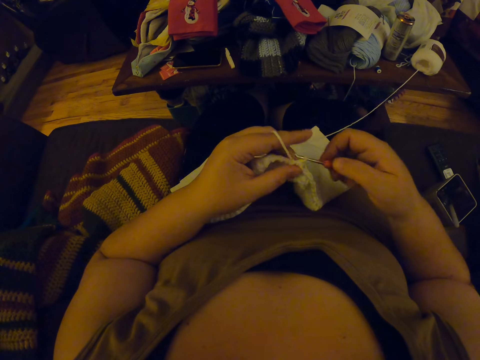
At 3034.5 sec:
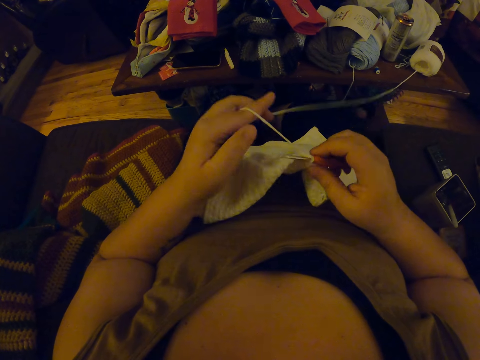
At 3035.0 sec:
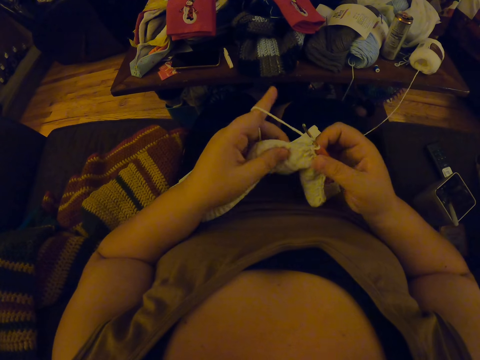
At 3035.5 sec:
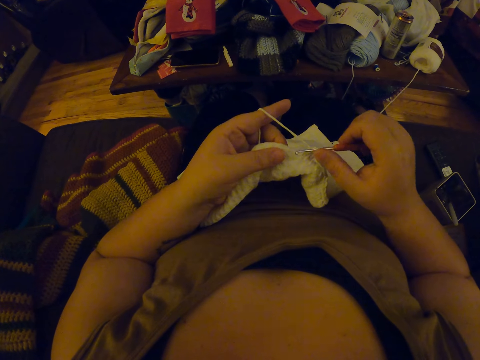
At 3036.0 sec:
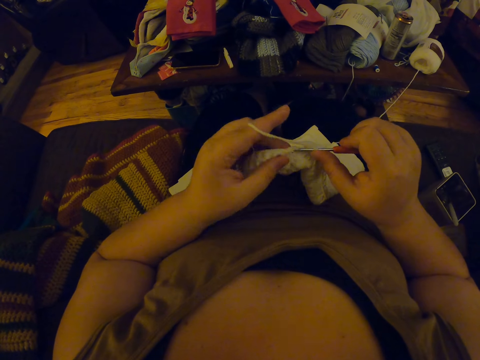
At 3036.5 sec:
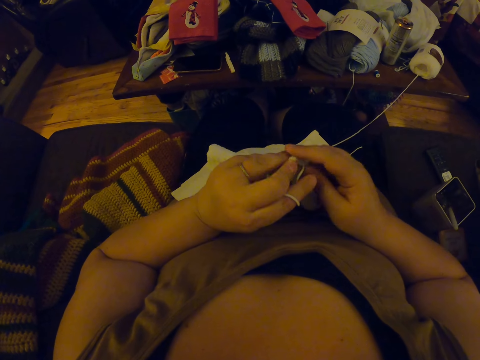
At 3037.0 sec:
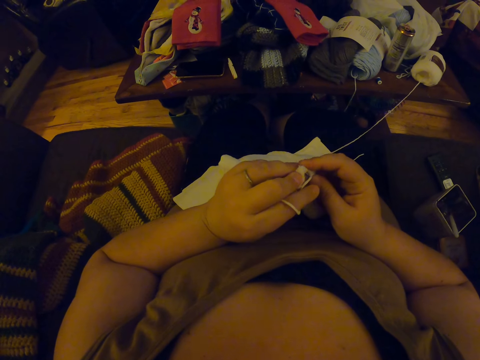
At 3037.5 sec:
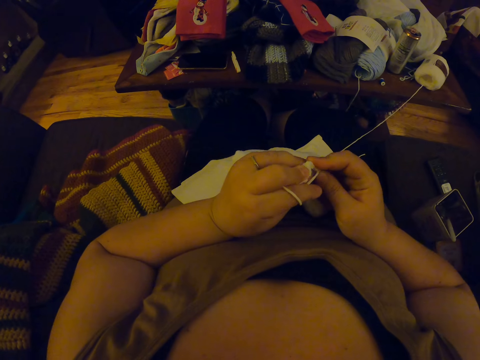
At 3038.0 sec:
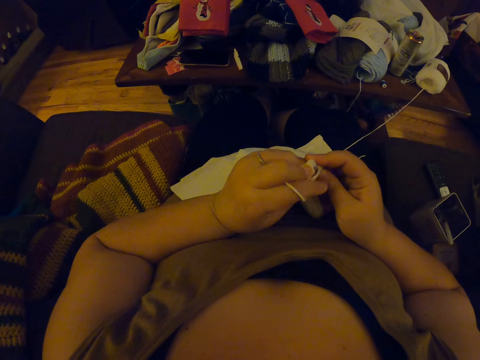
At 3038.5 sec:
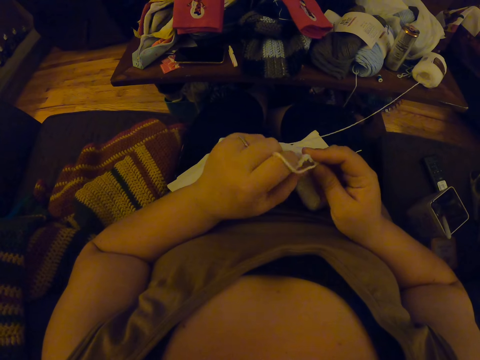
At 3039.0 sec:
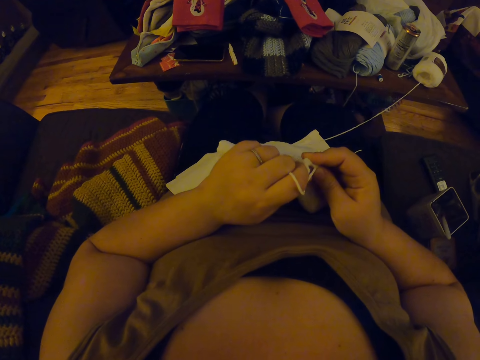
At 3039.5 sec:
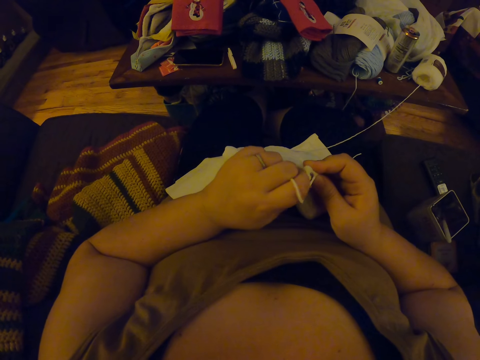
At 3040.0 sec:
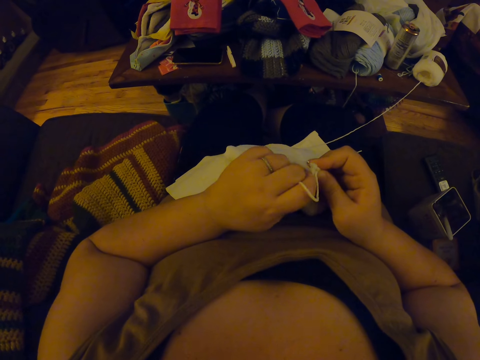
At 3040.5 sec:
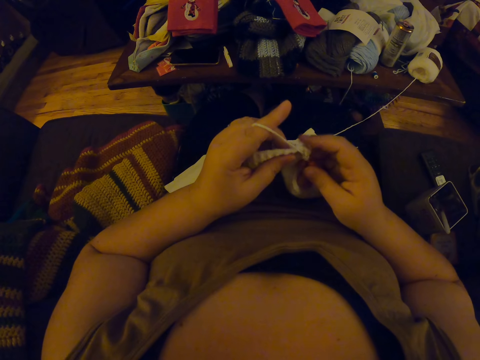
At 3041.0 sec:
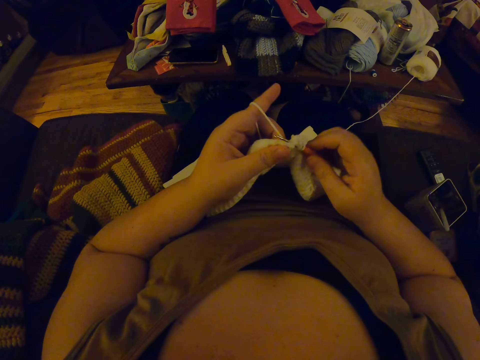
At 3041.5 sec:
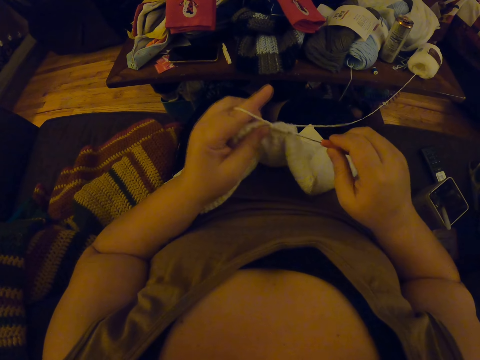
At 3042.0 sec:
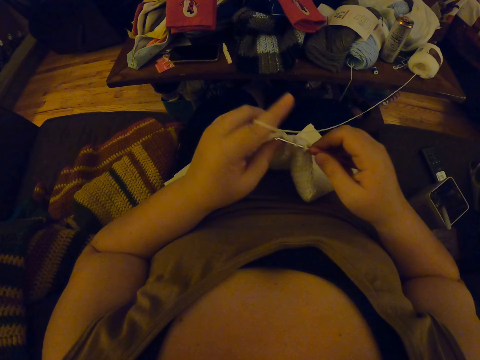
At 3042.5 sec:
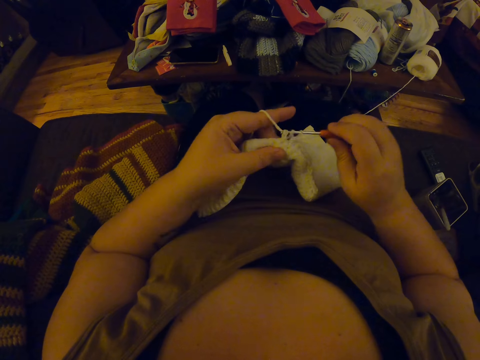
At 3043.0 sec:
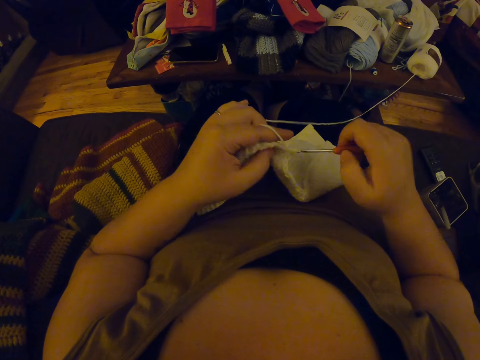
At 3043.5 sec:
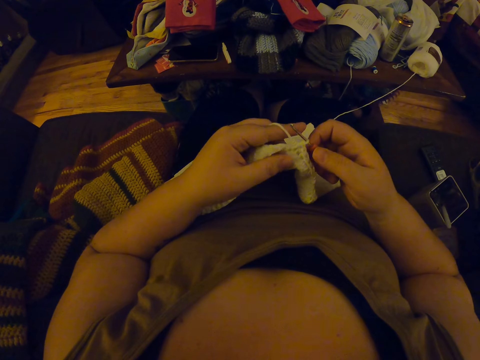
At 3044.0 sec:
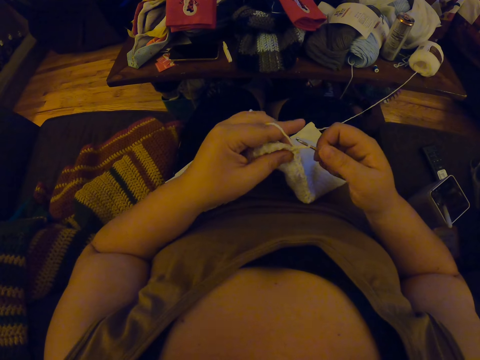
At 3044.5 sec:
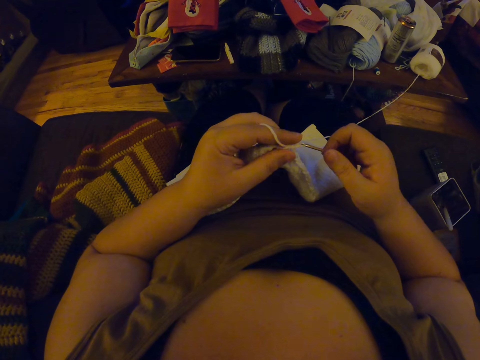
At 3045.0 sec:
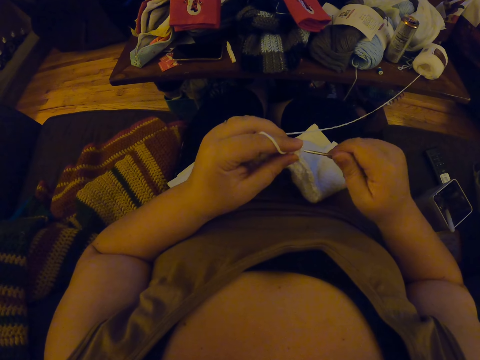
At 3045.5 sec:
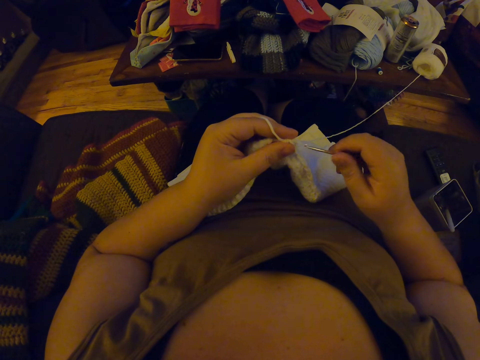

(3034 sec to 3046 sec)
The camera wearer scrubs the fabric. They crochet the fabric. They scrub the fabric. They crochet the fabric.

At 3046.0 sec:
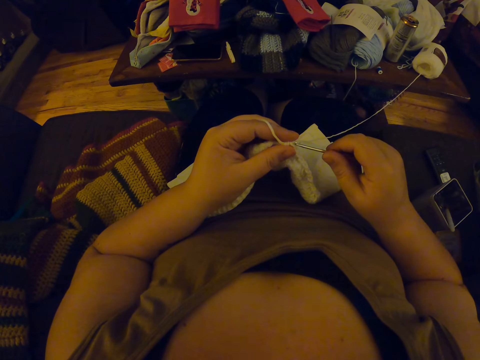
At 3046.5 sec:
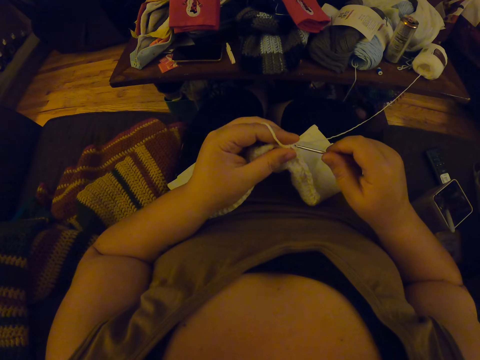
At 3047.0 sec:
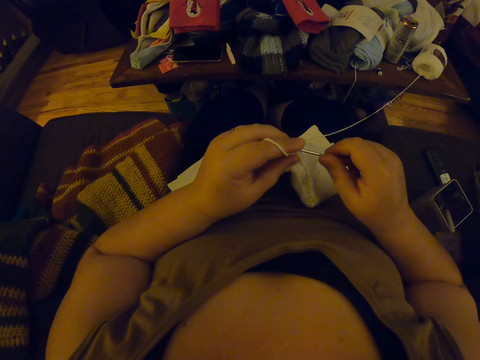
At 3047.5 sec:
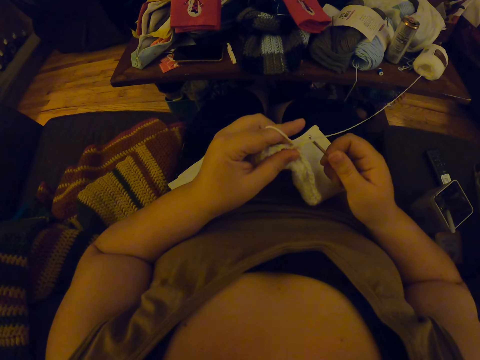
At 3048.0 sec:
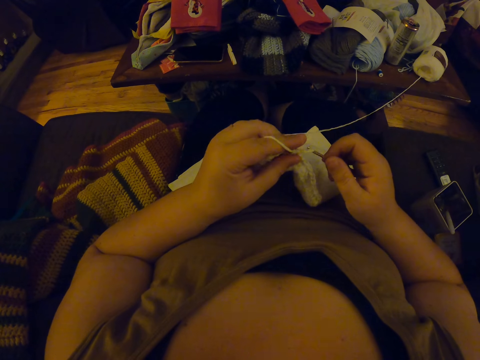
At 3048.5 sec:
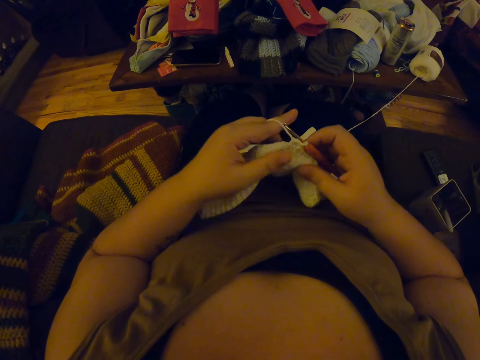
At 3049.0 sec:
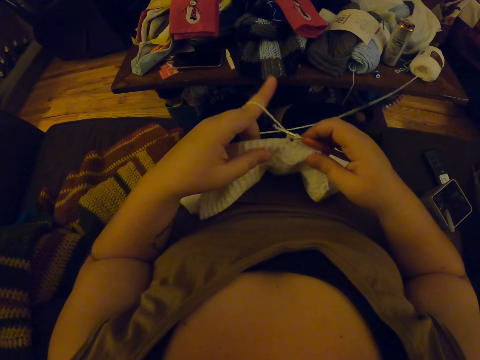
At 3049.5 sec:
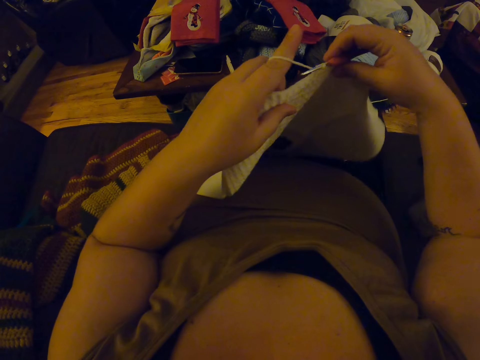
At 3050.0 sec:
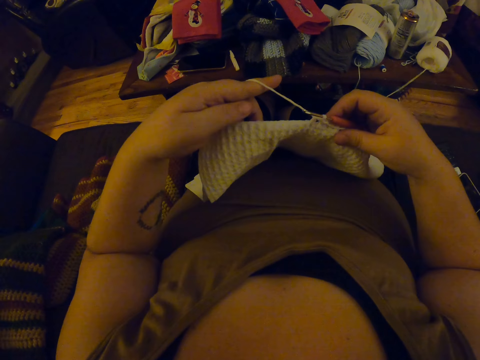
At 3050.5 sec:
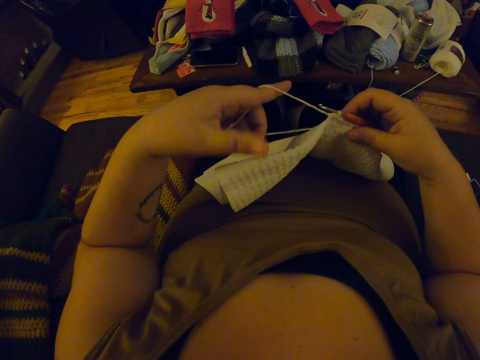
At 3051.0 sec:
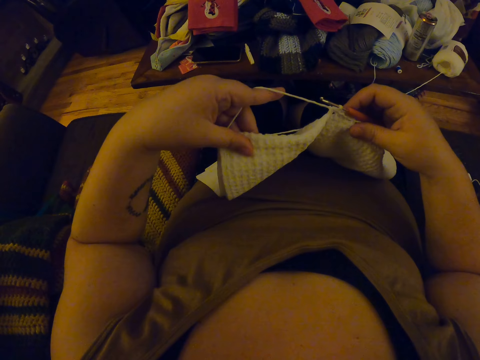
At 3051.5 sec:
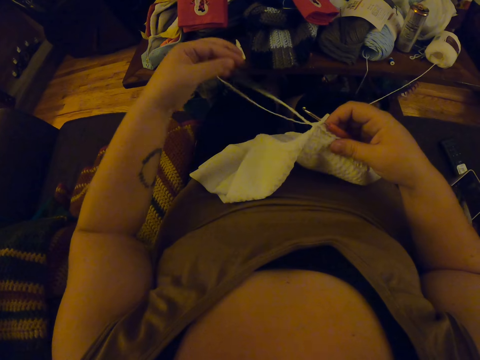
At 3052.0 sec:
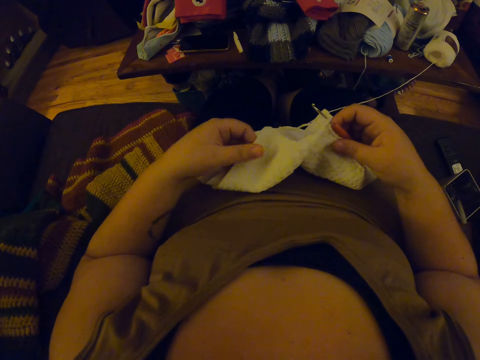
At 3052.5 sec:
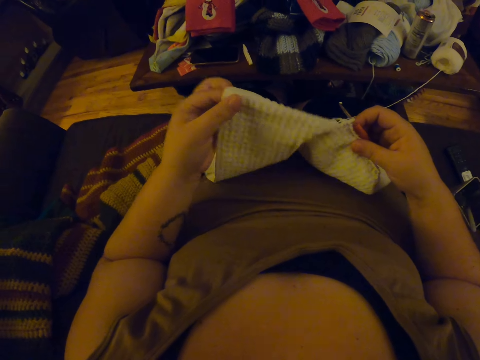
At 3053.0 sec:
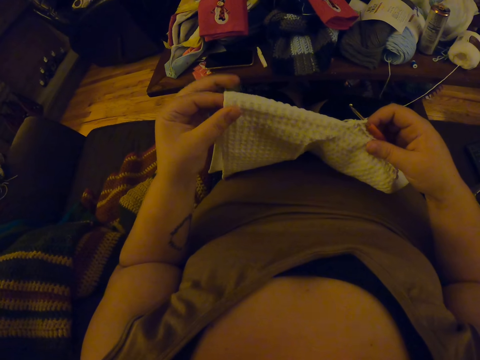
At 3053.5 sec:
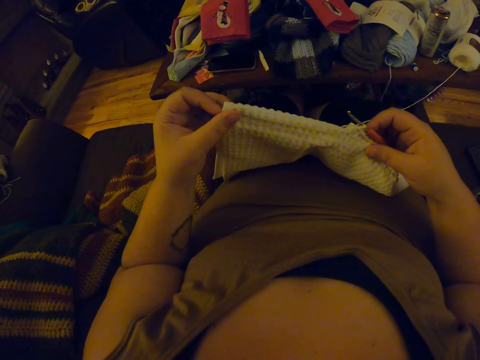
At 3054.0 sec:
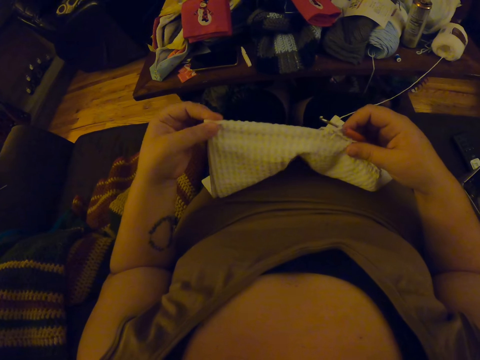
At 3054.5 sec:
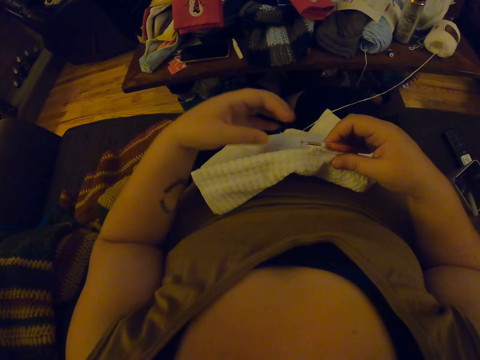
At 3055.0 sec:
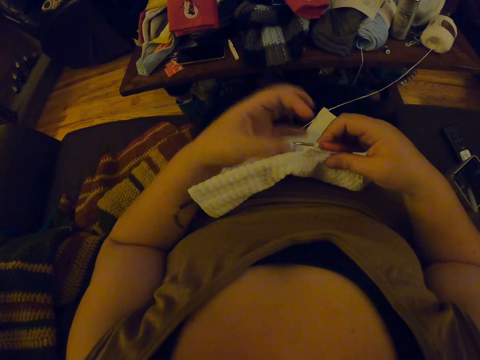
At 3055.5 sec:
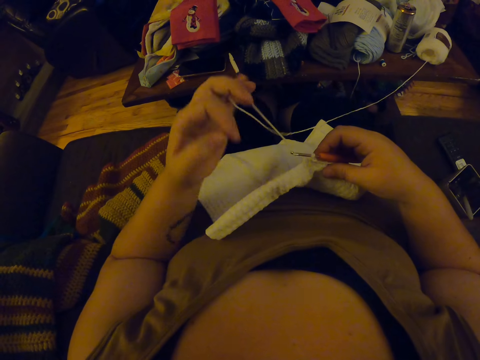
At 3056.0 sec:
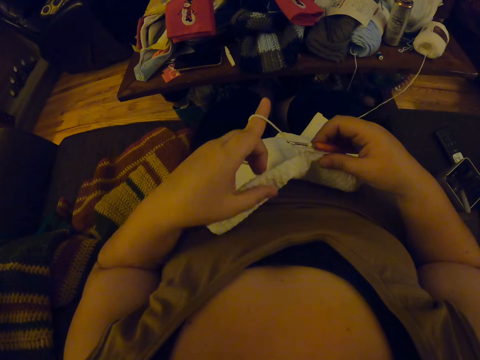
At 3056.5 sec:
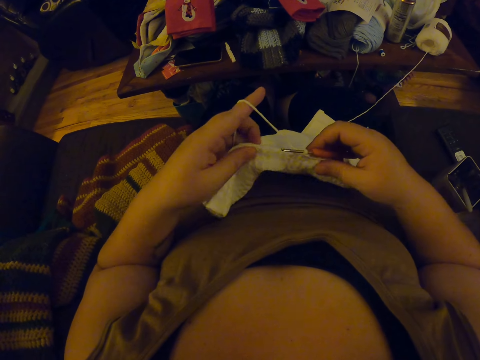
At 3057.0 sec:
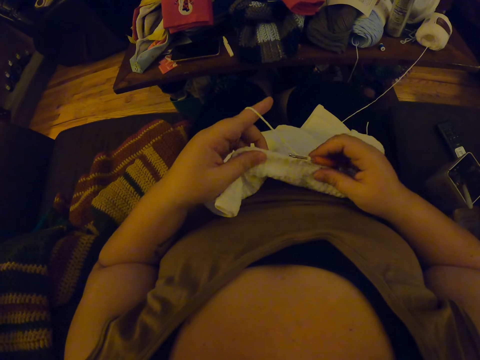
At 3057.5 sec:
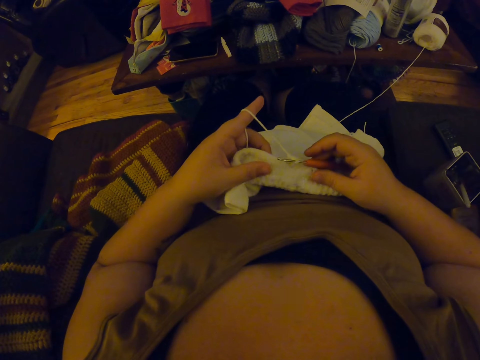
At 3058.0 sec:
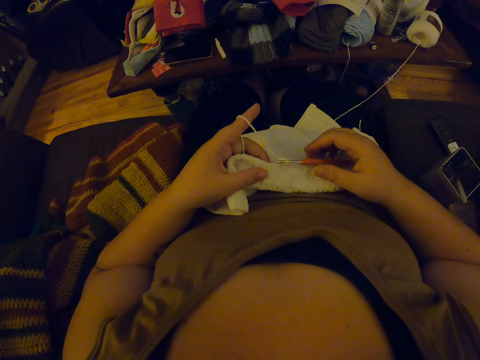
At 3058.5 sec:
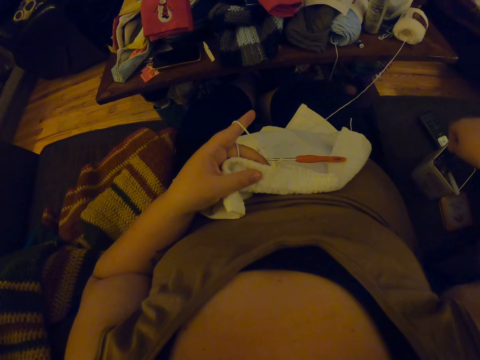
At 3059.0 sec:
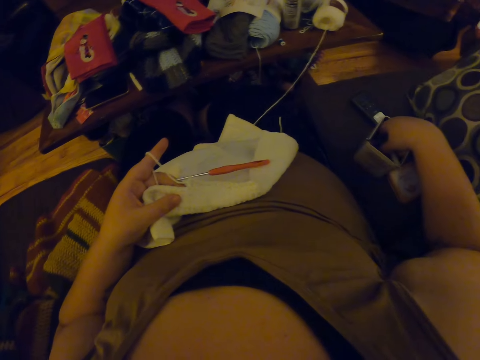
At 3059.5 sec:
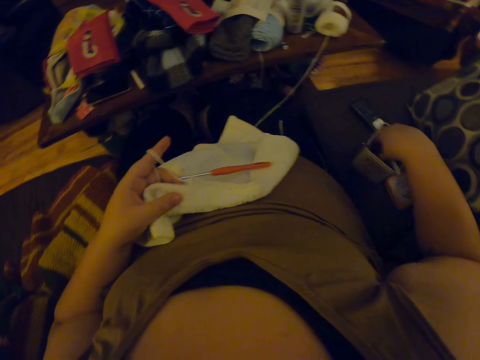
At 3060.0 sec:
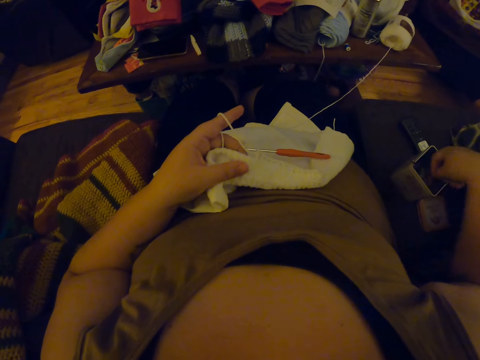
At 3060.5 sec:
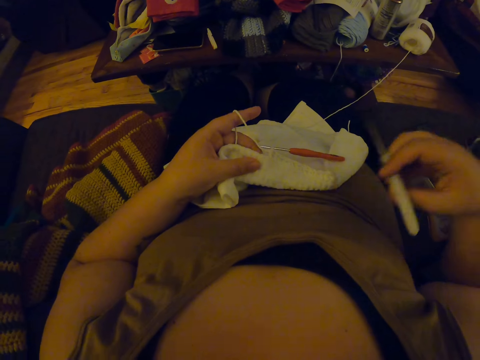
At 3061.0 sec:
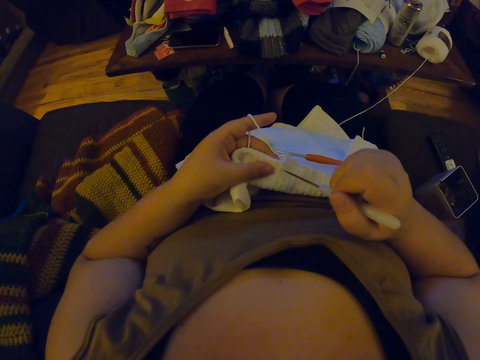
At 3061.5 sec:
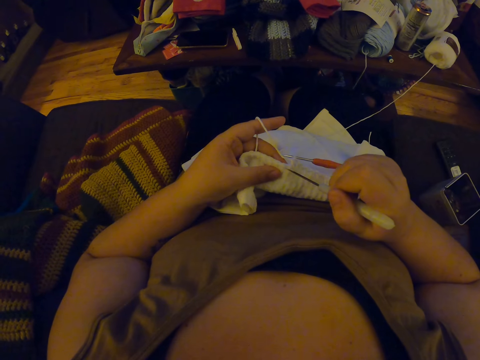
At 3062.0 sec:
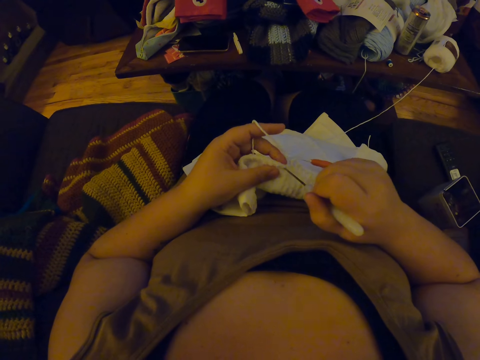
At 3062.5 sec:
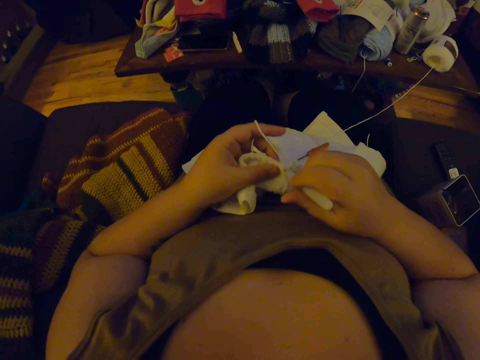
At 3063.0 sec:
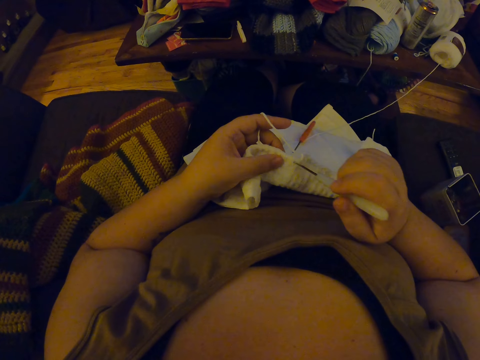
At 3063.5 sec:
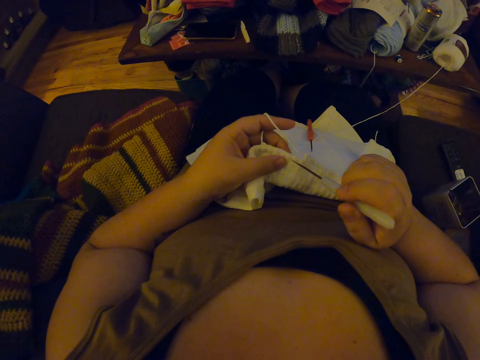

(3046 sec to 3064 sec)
The camera wearer straightens the fabric or napkin. They crochet the fabric. They drop the crochet pin on the napkin. They pick up a crochet pin or awl from a can. They make a hole in the napkin with the crochet pin.
